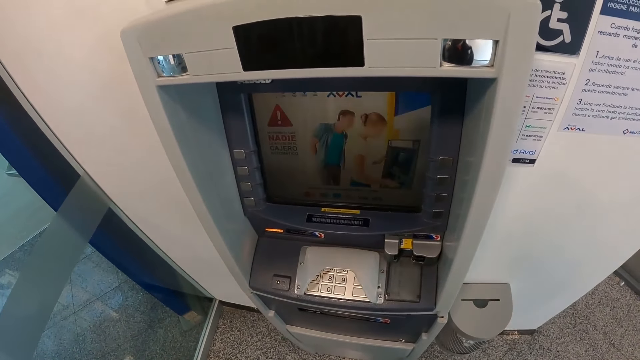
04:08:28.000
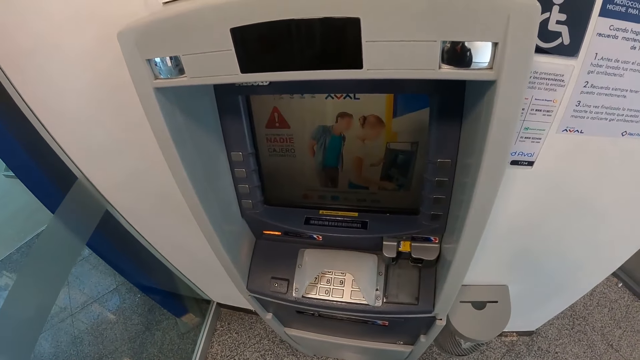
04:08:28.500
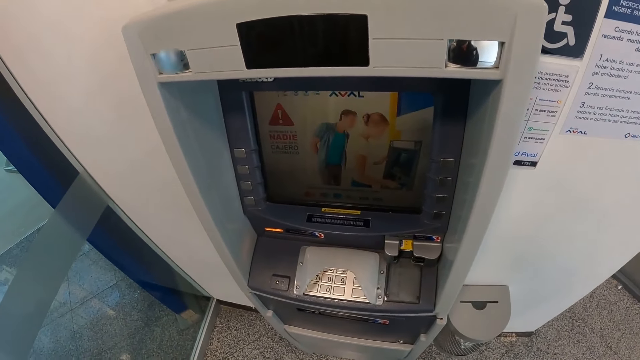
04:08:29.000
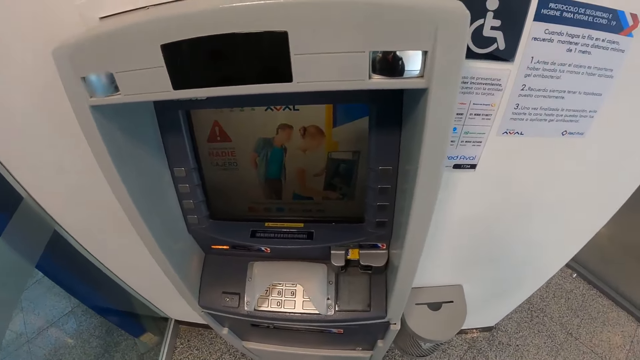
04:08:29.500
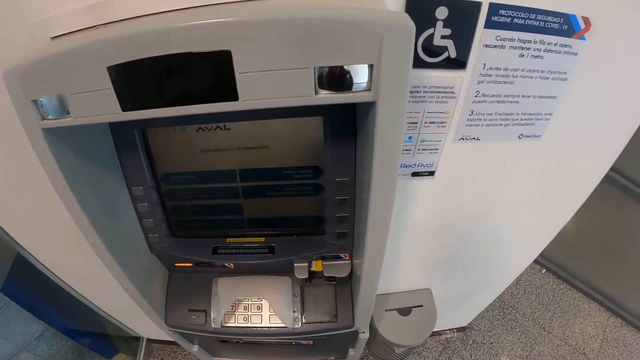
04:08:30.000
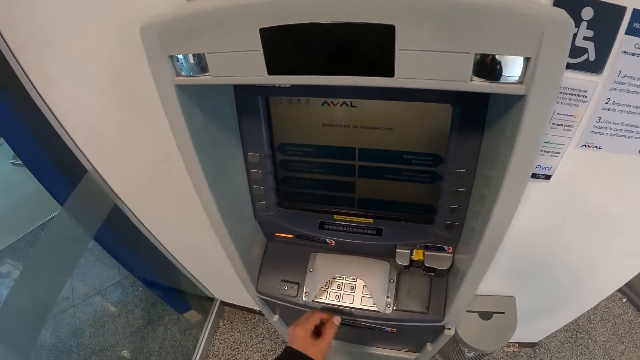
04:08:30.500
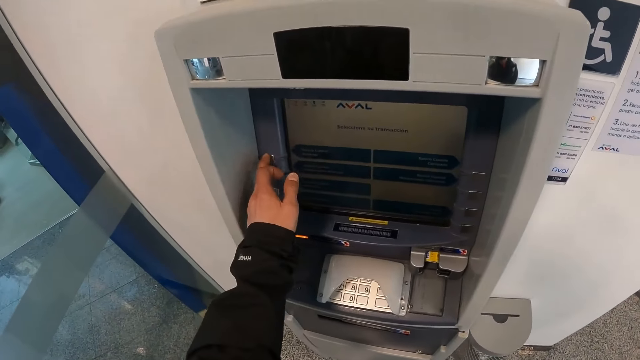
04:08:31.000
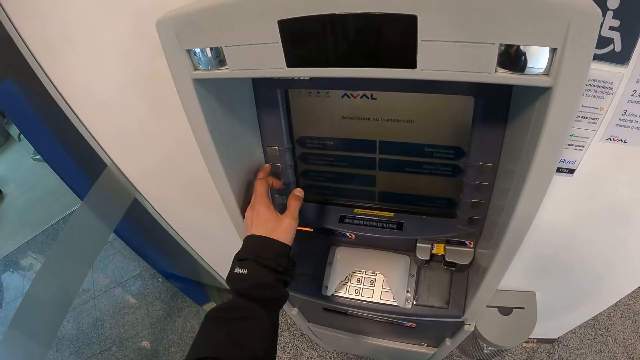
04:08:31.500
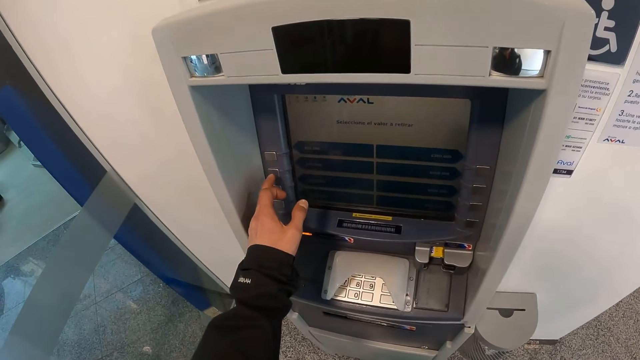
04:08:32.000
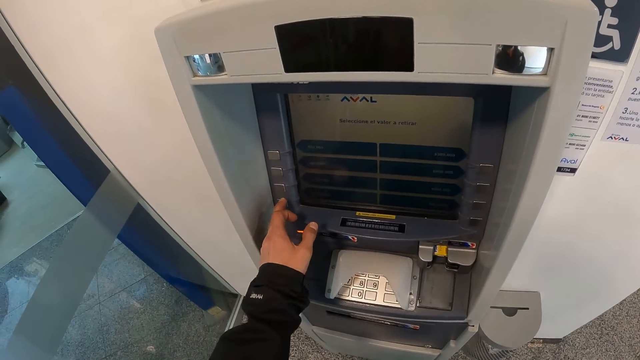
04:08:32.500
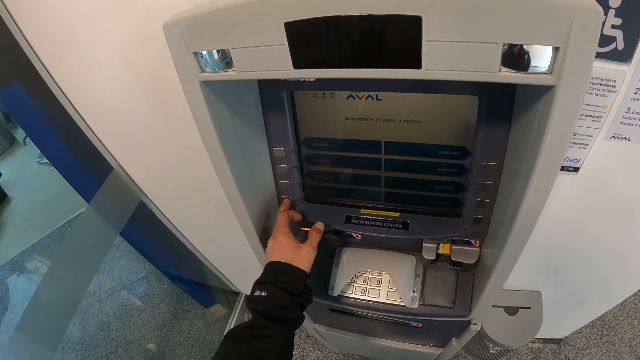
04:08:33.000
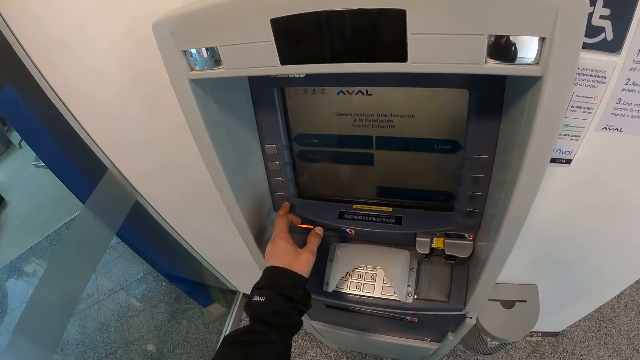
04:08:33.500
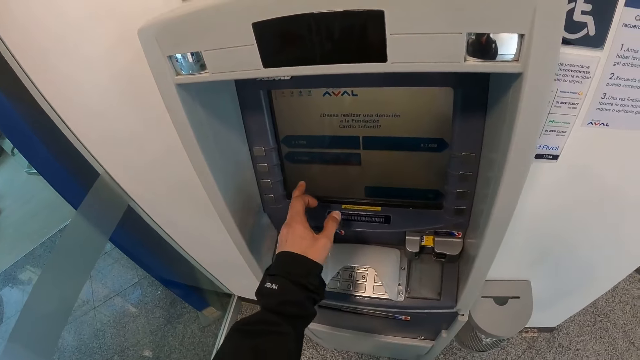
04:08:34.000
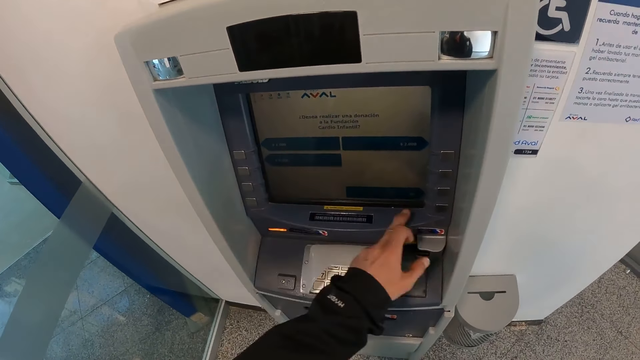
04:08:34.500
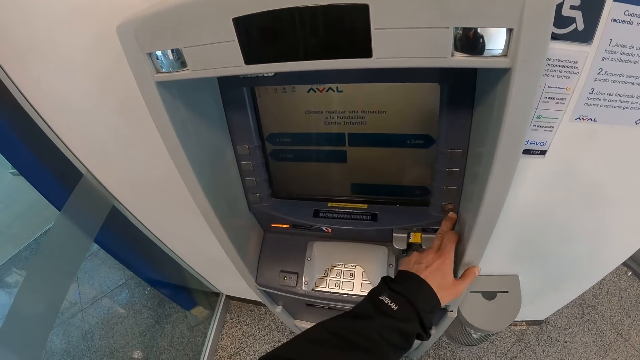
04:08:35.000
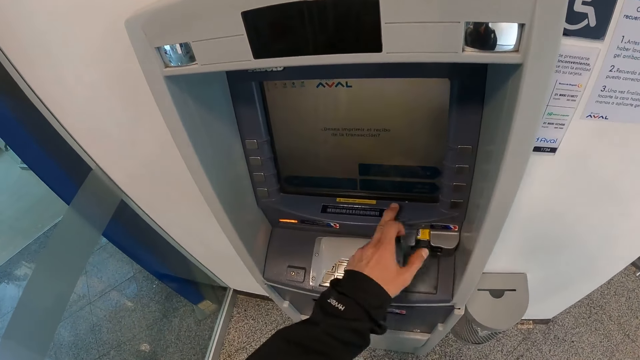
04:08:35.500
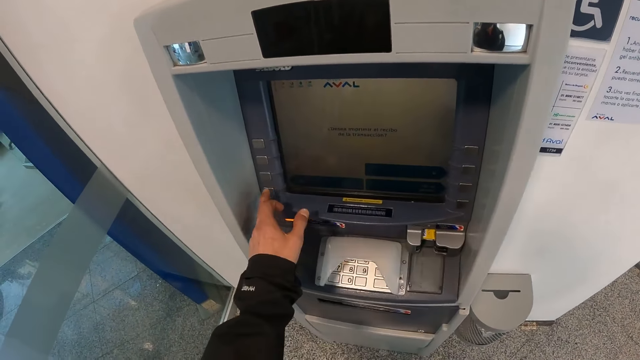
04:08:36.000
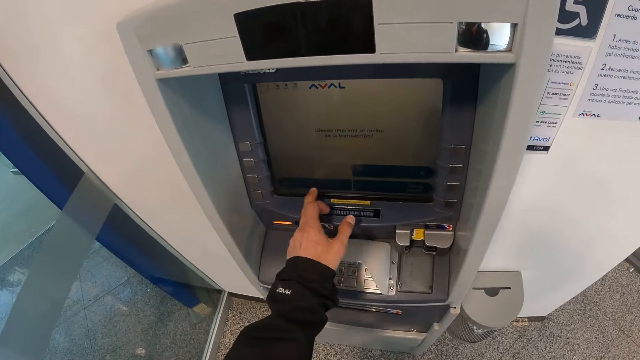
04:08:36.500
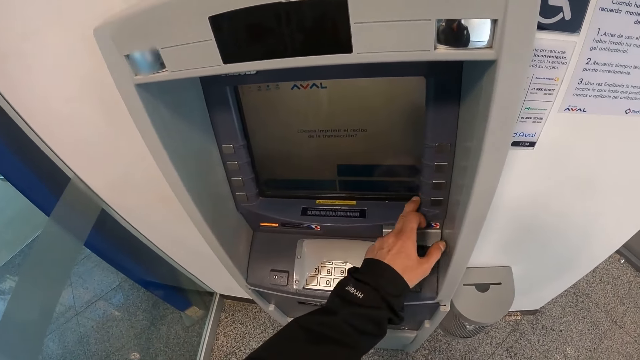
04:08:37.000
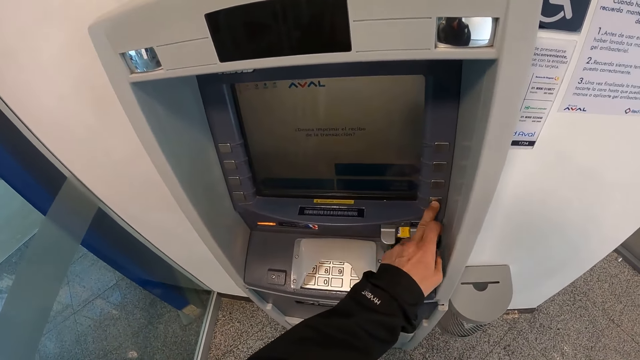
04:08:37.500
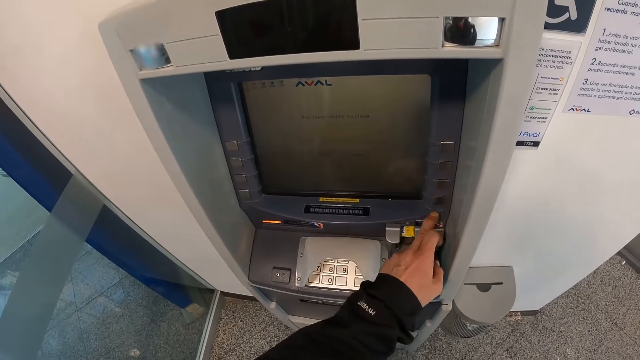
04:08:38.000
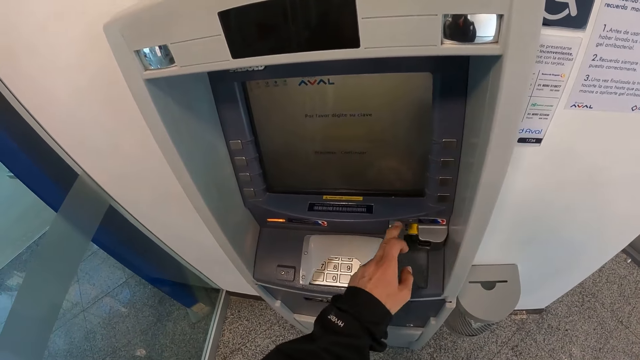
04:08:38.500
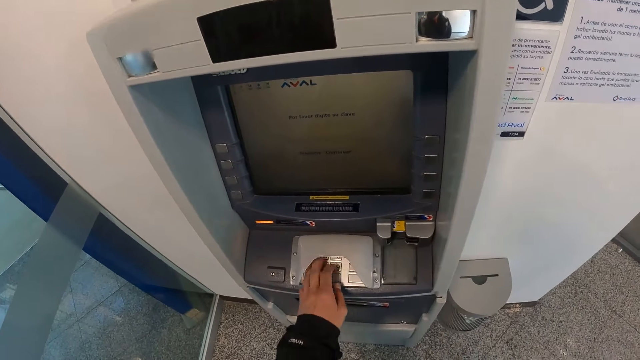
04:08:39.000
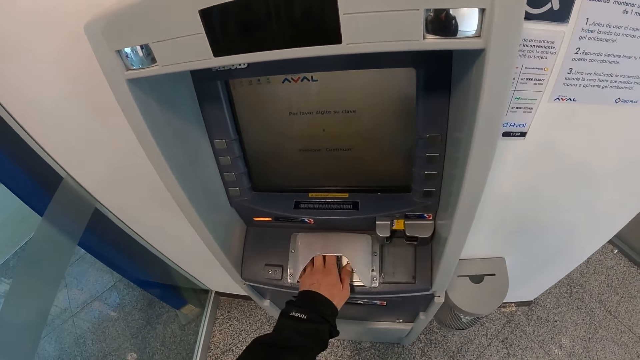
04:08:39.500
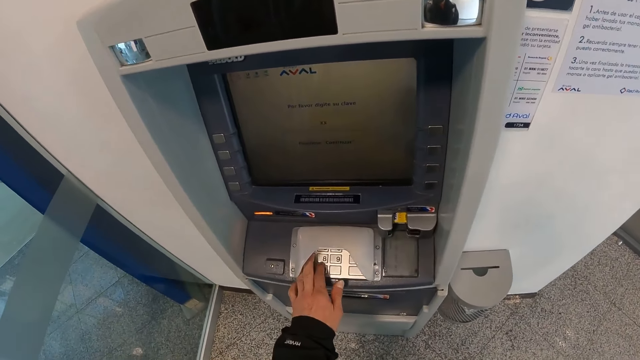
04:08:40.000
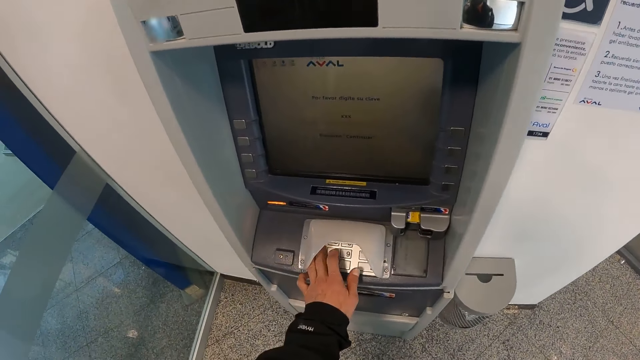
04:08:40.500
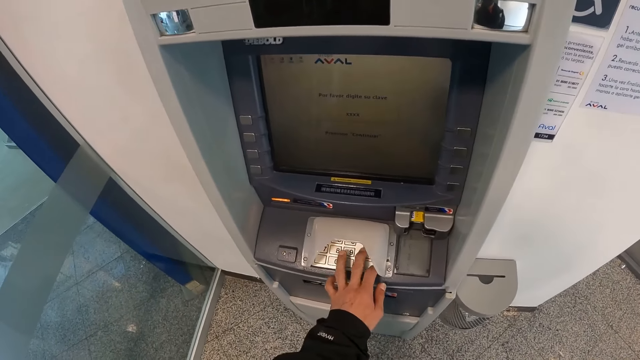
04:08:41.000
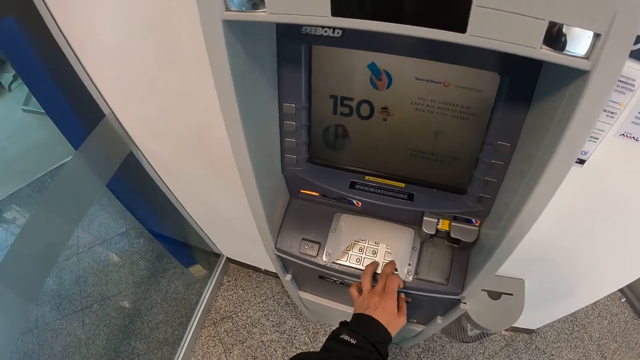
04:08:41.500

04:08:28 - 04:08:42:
The camera wearer operates the cash machine with his left hand. He presses a button on the ATM machine repeatedly. He places his hand inside the number space on the ATM machine. He presses the number button.

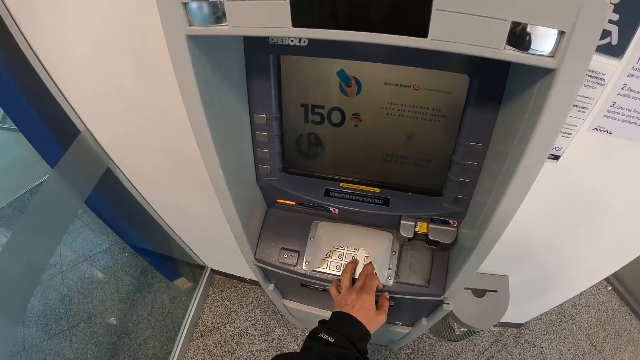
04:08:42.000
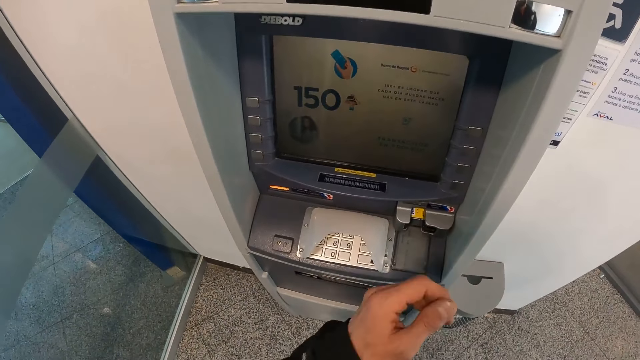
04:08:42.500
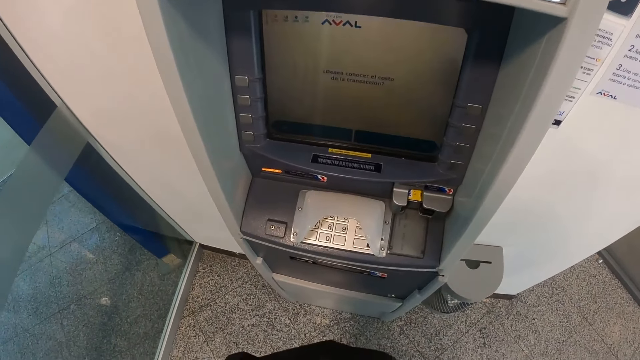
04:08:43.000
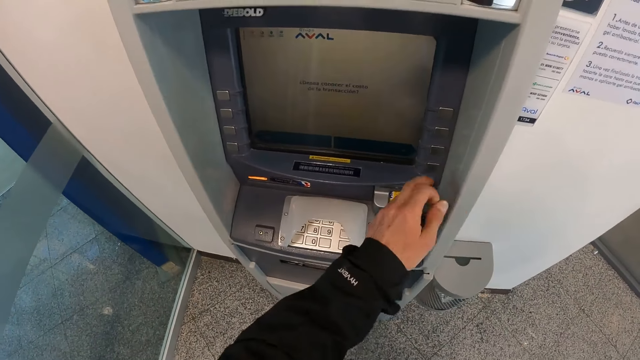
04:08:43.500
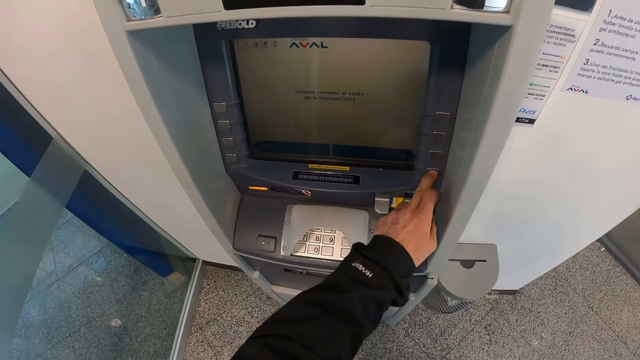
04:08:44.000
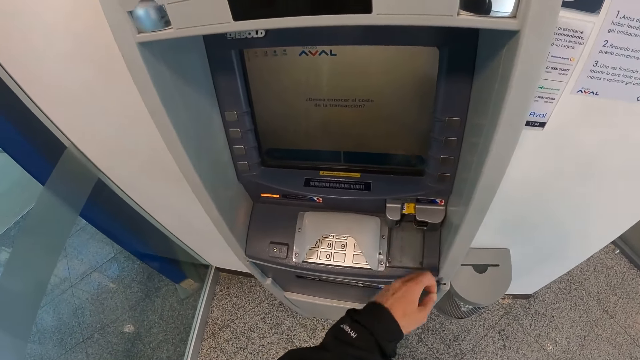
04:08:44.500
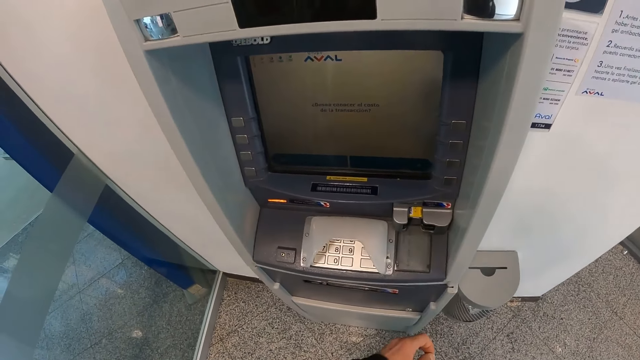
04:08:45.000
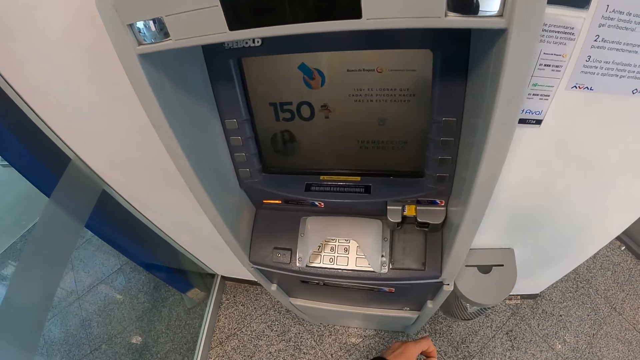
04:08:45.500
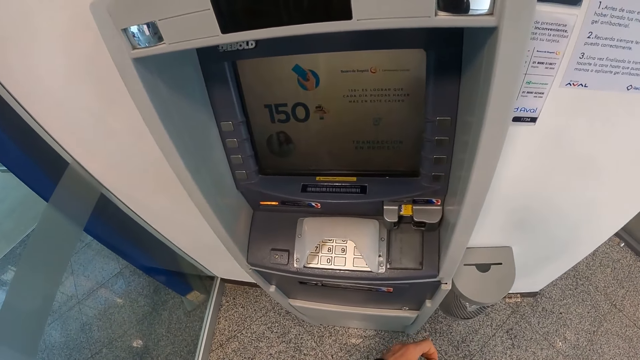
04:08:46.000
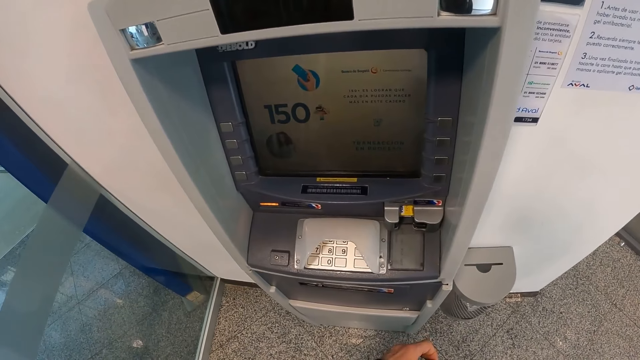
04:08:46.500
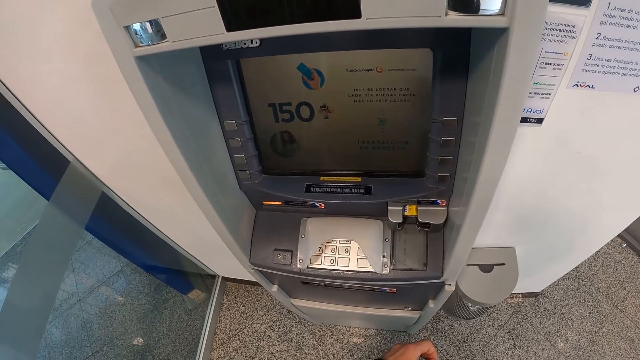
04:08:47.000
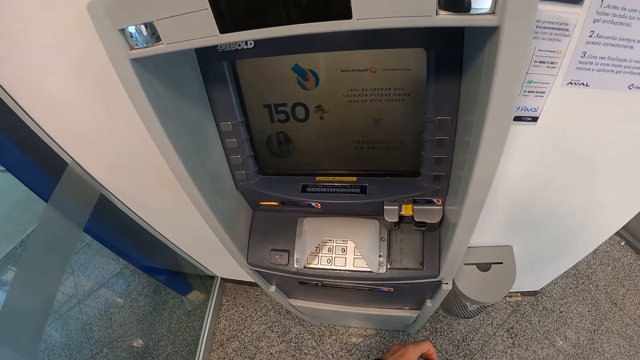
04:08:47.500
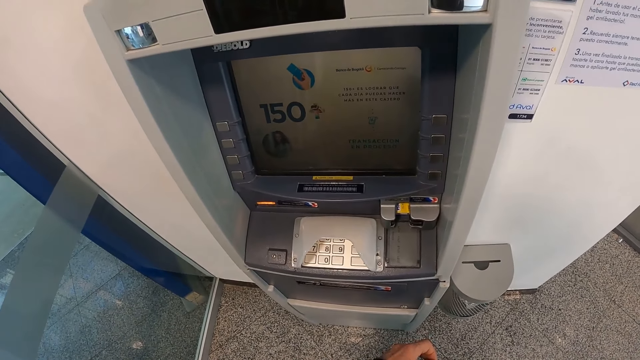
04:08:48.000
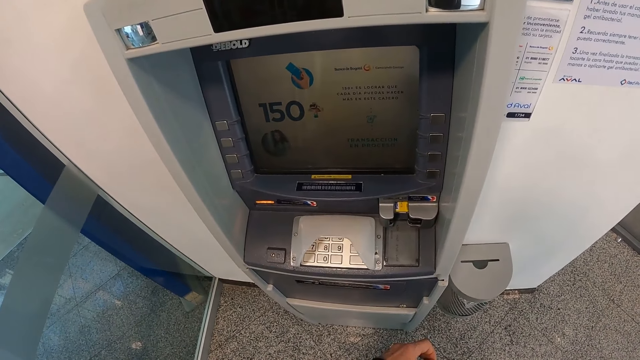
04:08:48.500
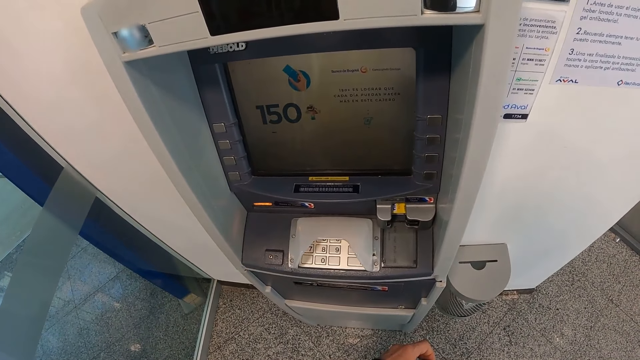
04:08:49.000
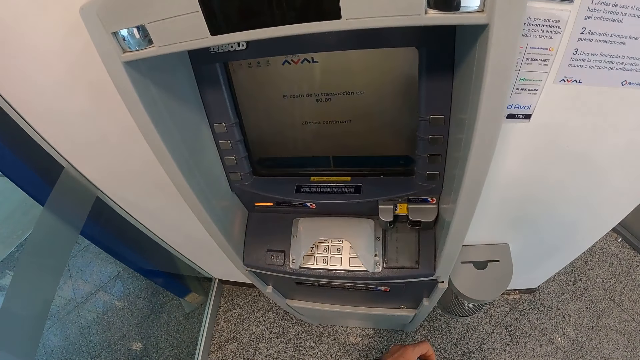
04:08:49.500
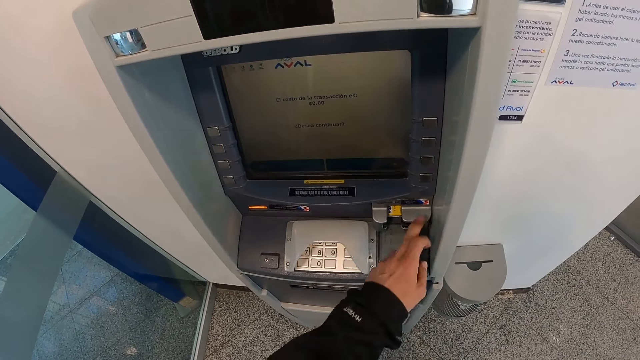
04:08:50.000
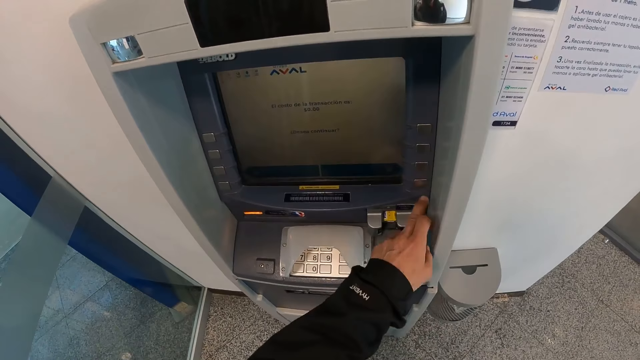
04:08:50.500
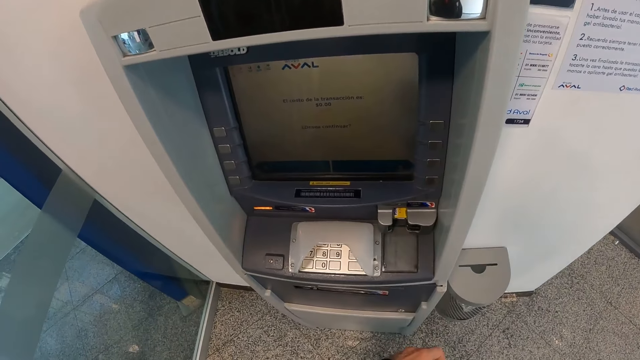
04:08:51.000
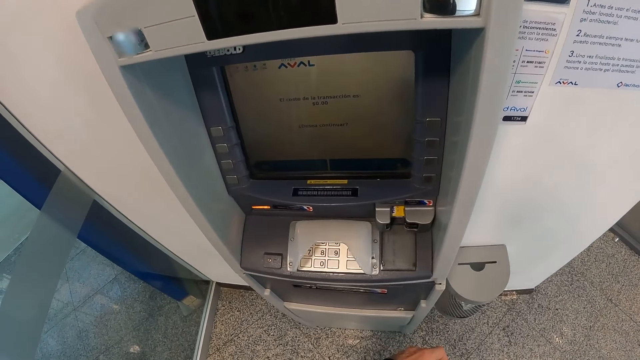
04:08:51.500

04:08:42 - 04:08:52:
The camera wearer removes his hand from the number space on the ATM machine. He stretches his hand towards the ATM machine, presses a button on the ATM machine and lowers his hand from the ATM machine. He stretches his hand towards the ATM machine, presses a button on the ATM machine and lowers his hand from the ATM machine.
